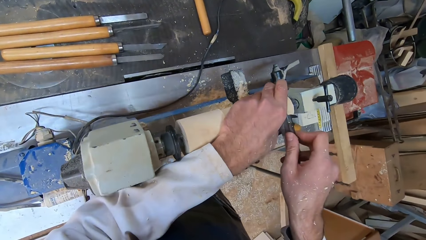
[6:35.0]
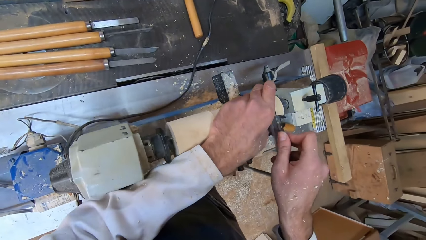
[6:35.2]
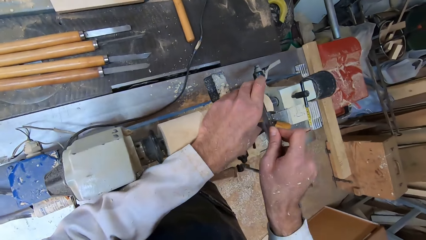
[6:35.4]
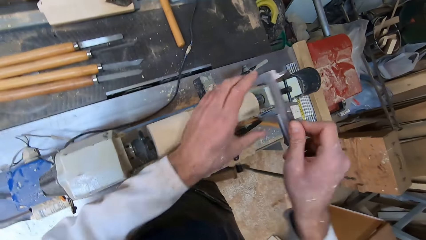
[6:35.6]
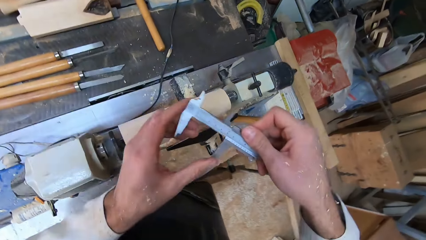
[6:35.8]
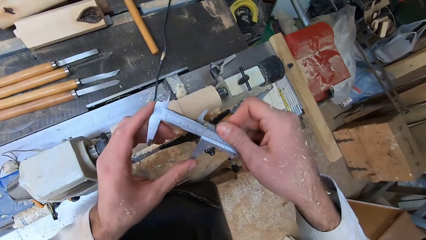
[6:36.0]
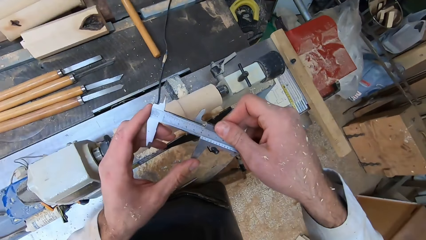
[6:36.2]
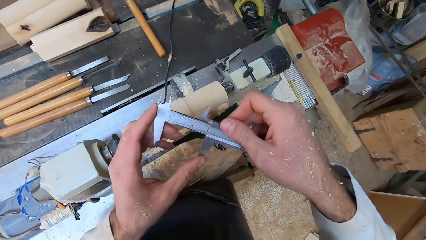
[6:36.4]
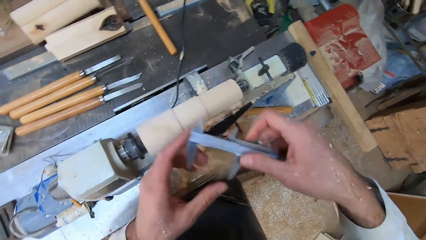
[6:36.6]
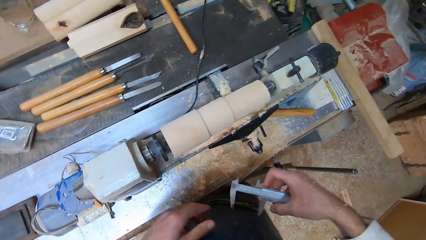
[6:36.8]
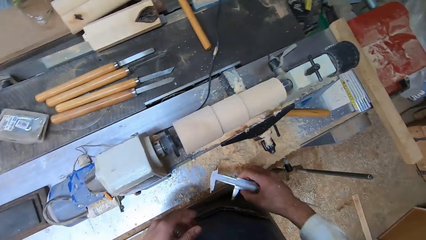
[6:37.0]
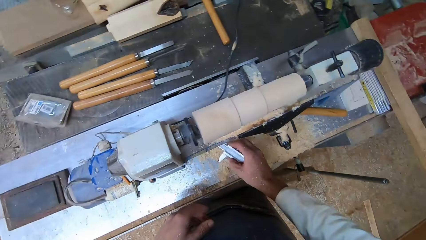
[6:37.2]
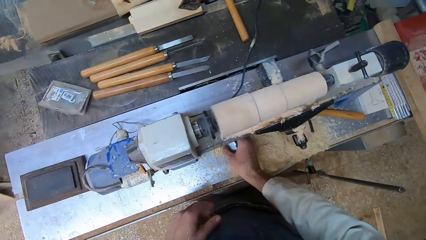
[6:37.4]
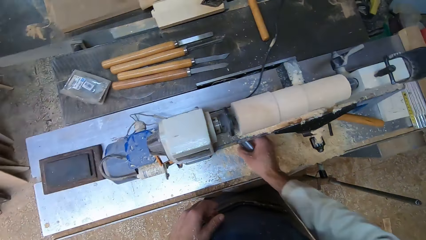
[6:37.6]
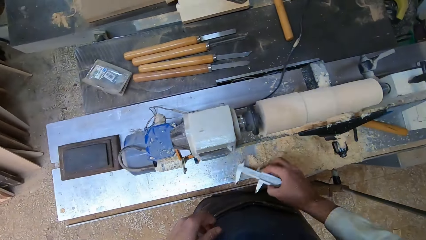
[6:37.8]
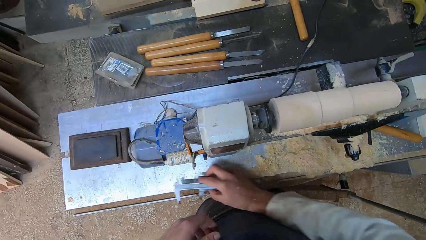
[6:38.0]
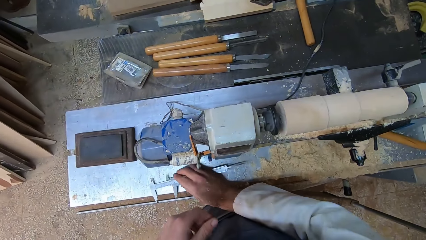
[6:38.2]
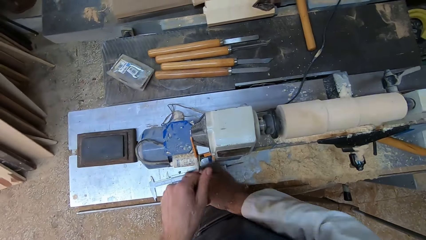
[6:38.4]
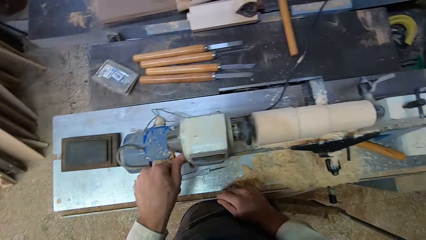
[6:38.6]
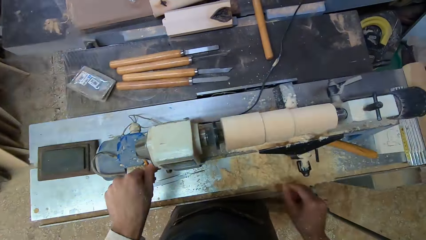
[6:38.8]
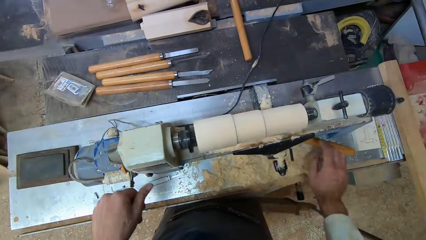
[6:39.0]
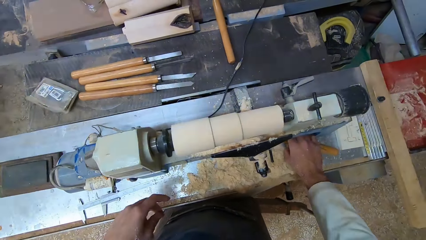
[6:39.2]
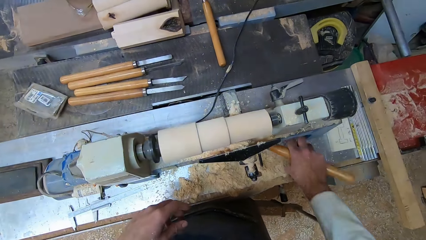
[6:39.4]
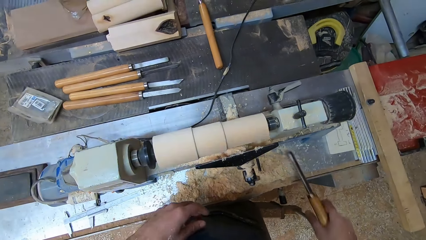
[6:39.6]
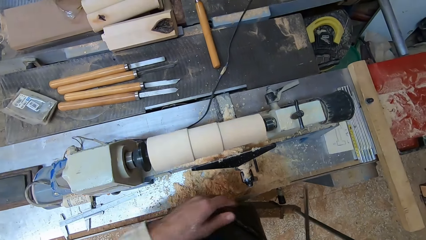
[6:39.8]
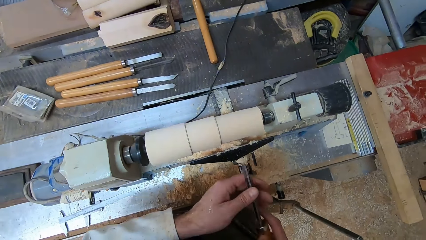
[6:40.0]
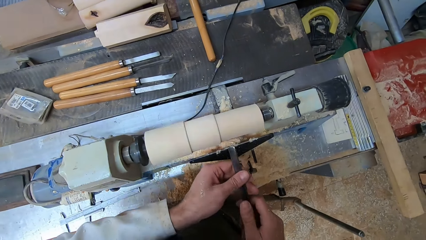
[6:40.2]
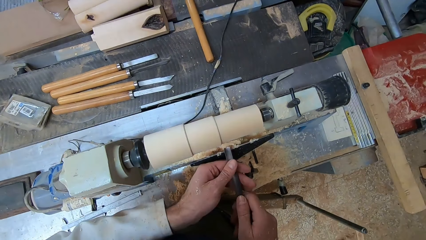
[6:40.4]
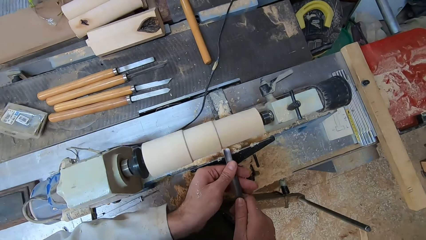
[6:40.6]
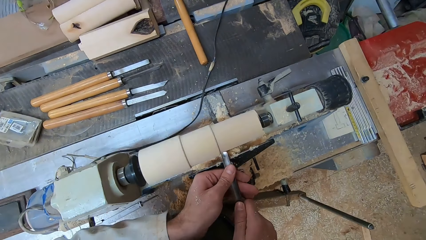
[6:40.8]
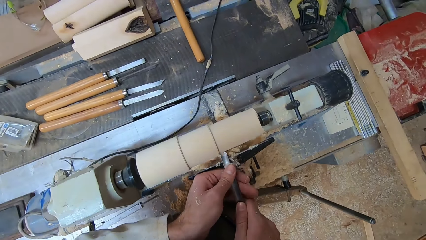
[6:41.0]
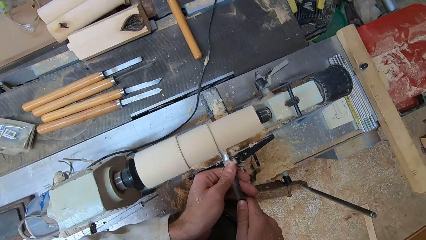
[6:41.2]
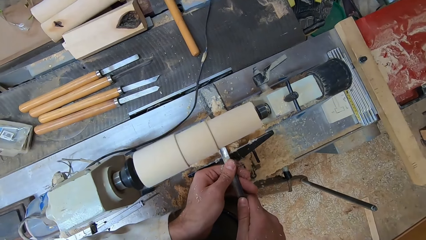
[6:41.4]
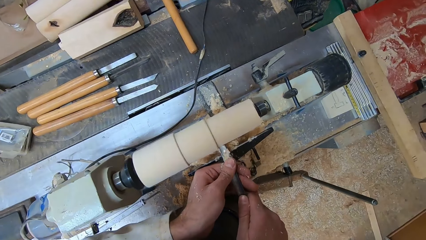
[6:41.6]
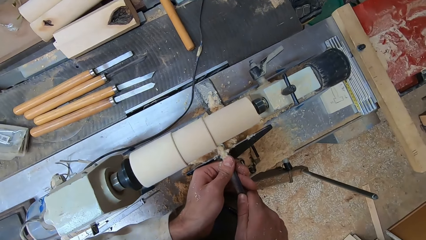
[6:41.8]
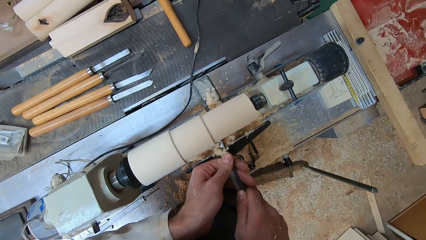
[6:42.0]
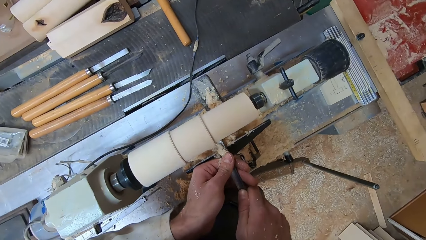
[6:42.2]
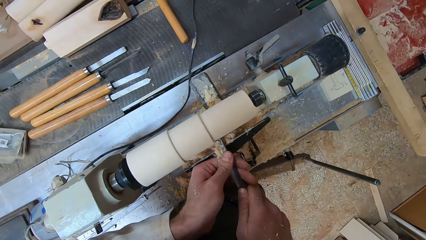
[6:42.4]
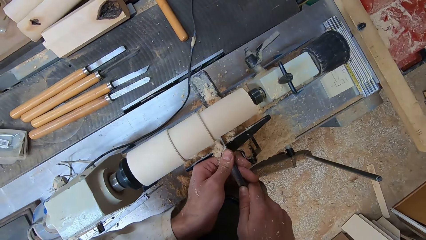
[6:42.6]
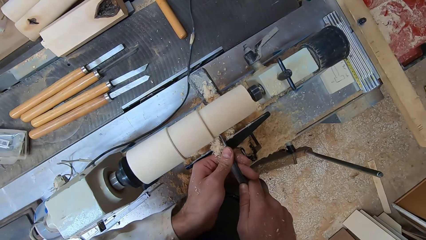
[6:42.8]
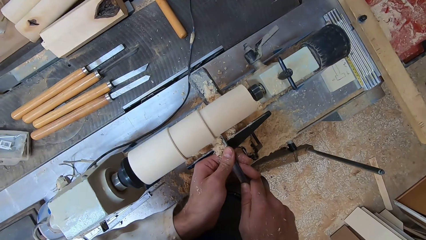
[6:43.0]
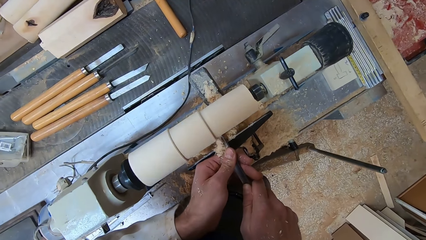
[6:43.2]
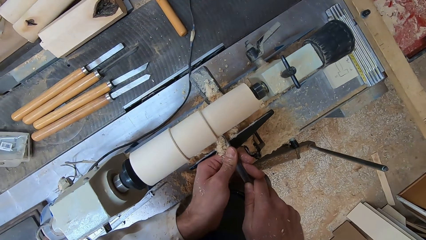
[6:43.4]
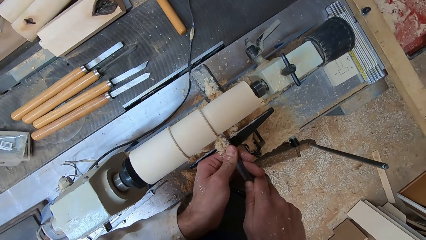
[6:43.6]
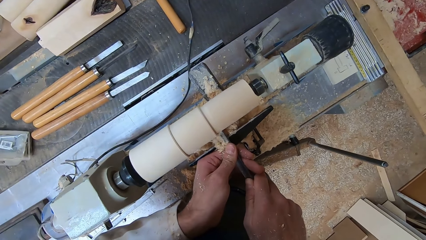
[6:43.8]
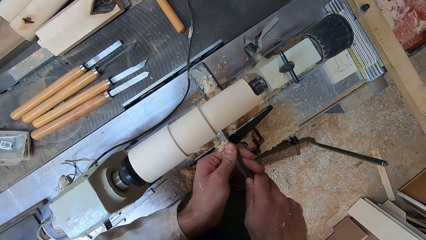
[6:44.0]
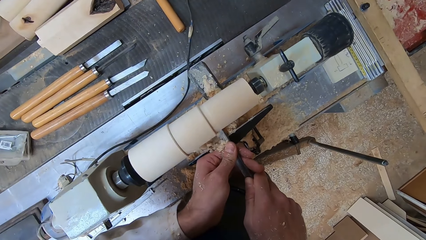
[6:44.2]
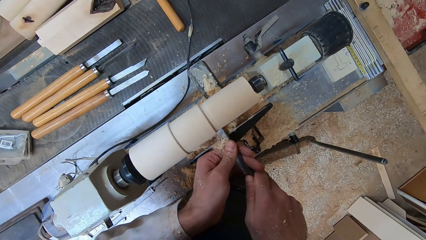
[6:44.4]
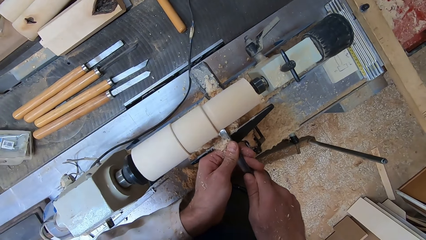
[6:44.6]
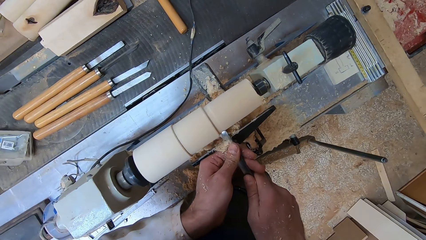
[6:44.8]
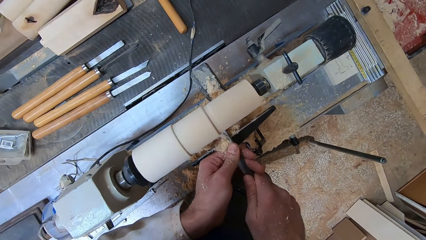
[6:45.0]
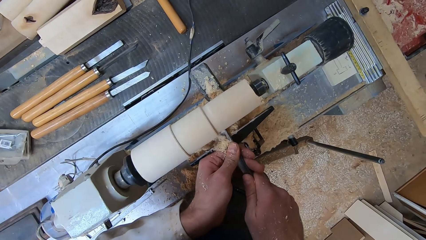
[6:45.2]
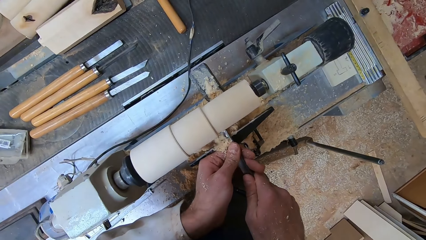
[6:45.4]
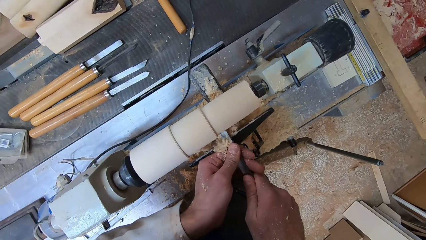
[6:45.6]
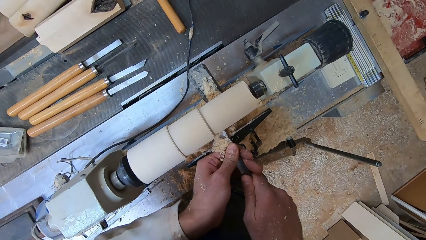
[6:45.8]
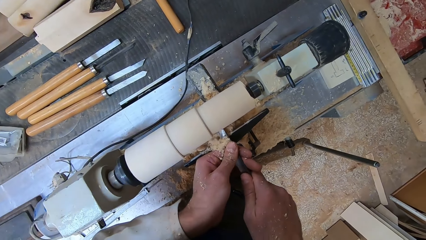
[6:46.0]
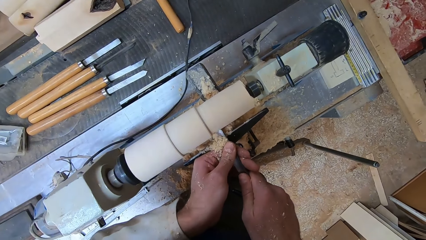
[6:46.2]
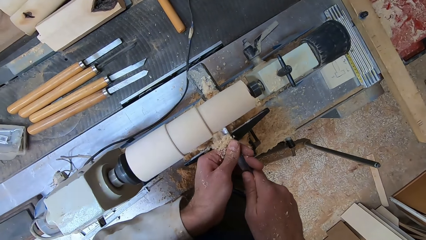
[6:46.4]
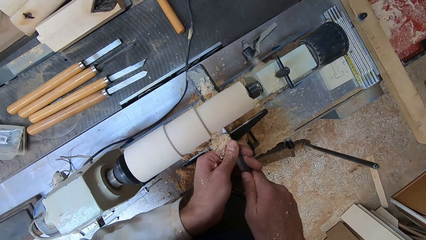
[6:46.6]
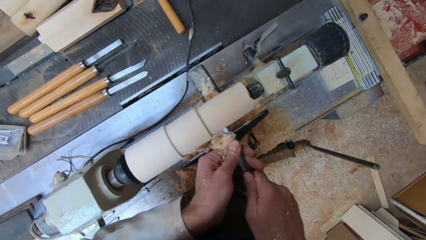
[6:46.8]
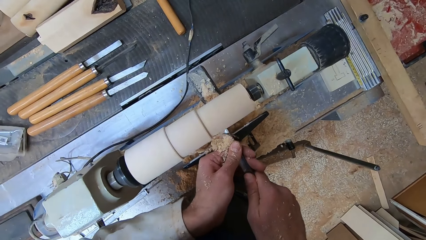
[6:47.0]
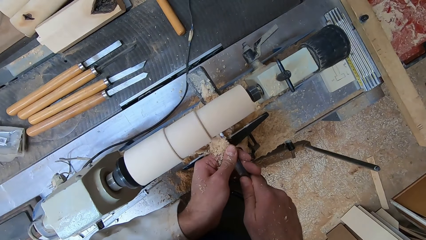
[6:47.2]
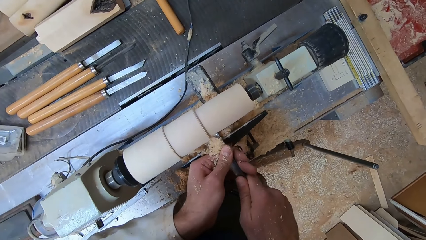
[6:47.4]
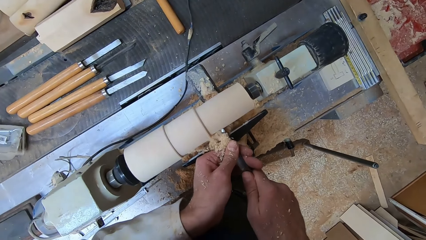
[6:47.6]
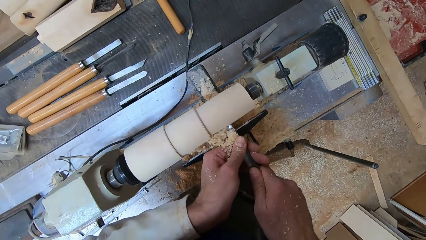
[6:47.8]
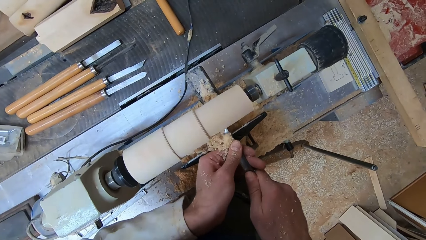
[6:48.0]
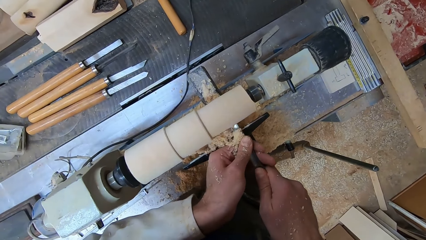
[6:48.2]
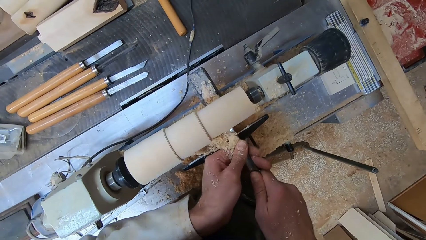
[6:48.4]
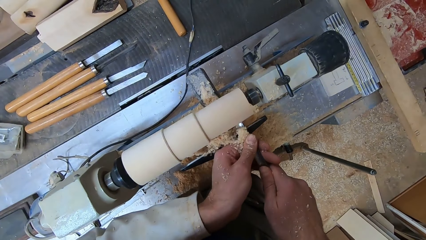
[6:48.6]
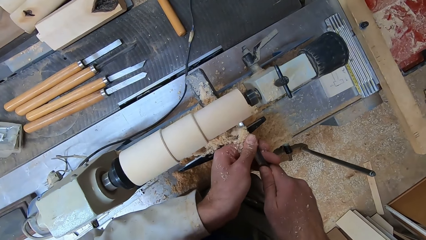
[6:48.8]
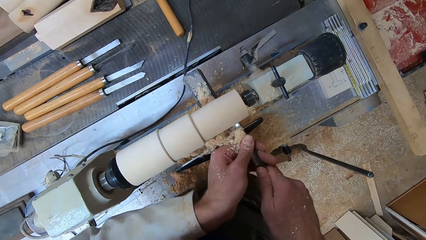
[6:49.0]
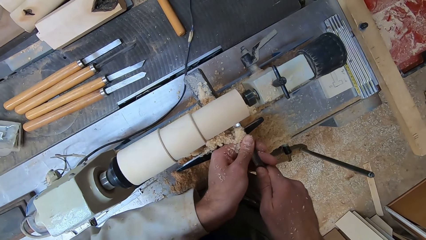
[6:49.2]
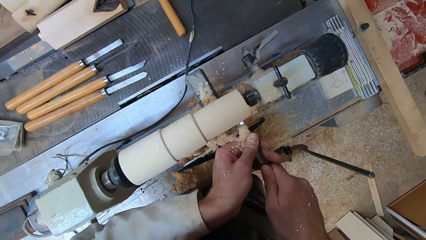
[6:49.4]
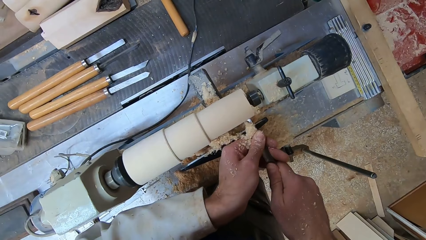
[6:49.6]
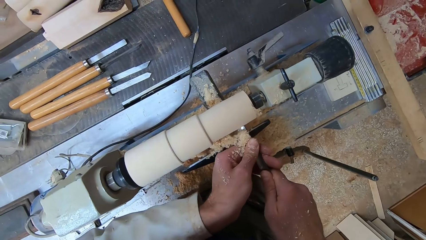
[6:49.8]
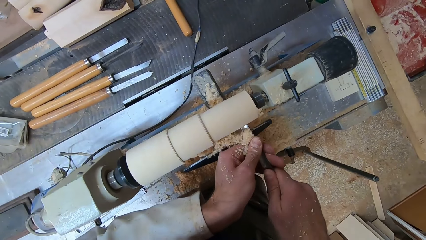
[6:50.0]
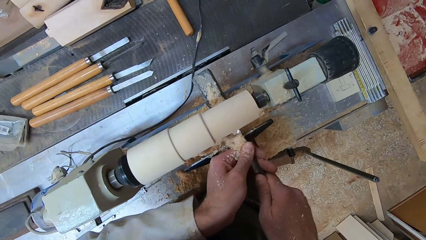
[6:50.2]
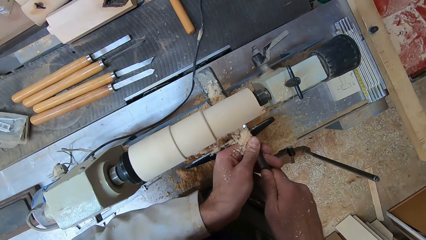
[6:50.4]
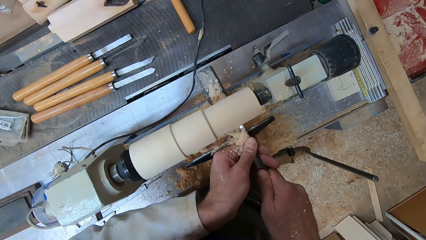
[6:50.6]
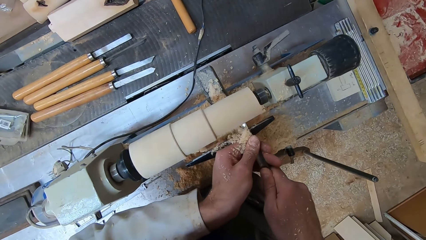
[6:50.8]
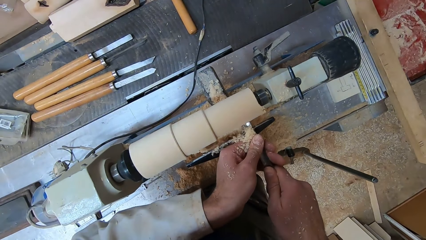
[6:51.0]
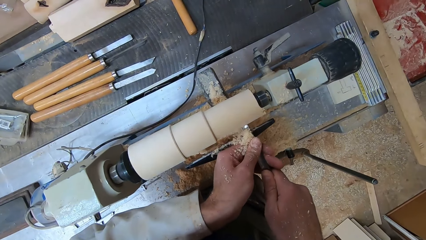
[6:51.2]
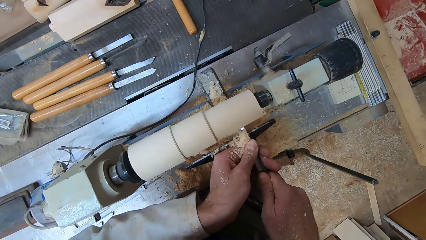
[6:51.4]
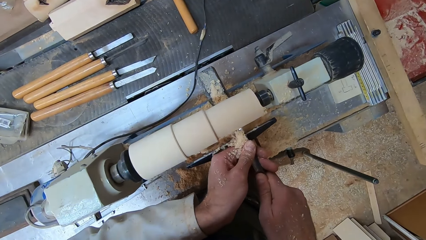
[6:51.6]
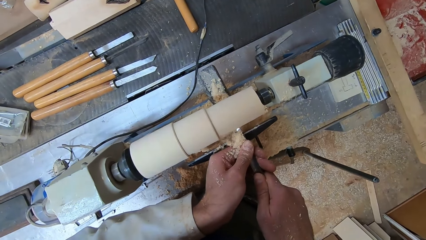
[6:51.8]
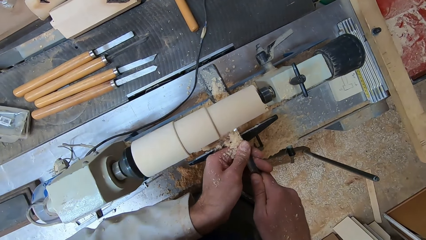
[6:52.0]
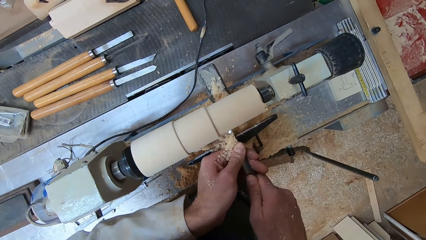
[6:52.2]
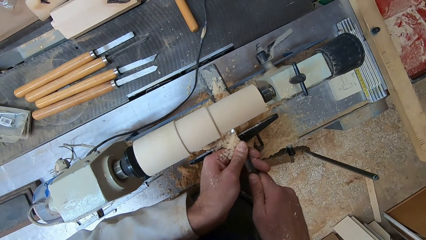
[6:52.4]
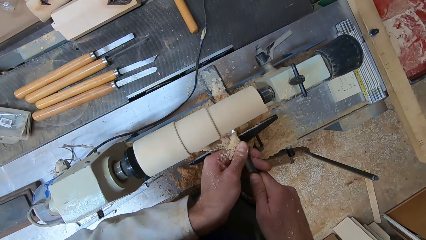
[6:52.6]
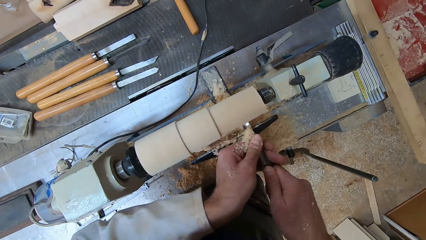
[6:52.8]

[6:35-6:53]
The camera wearer looks at the measurement on the caliper. He drops the caliper onto the round wood making machine with his right hand. He switches on the round wood making machine with his left hand. He picks the gouge from the round wood making machine with his right hand. He holds the gouge with both hands. He shaves the round wood in the round wood making machine with the gouge in both hands.
